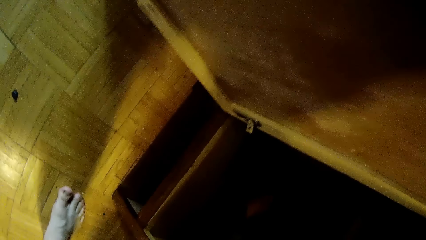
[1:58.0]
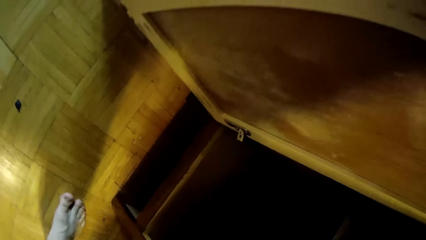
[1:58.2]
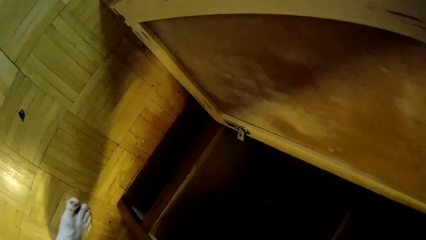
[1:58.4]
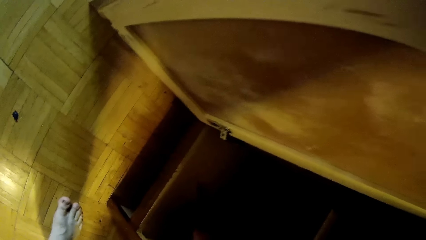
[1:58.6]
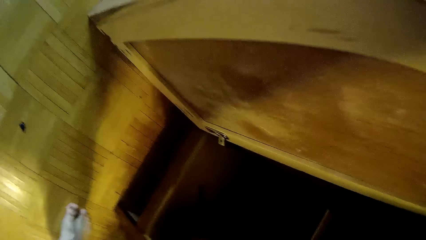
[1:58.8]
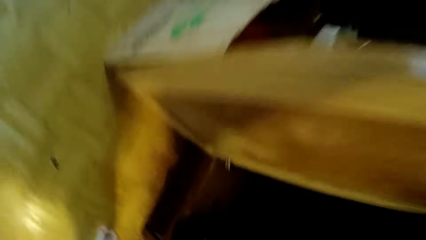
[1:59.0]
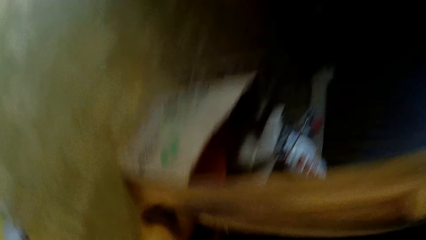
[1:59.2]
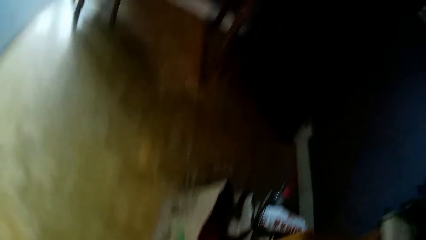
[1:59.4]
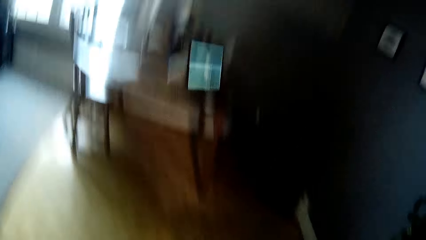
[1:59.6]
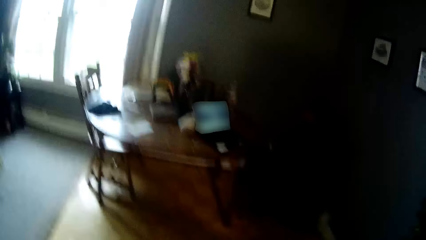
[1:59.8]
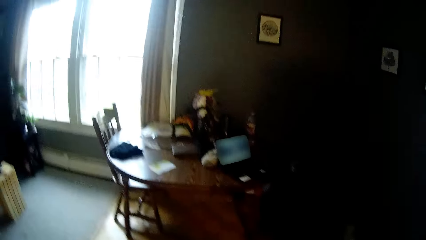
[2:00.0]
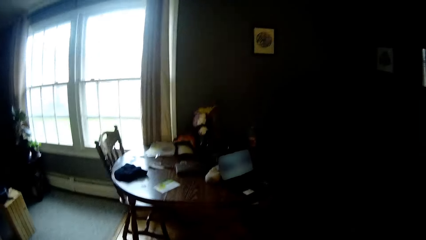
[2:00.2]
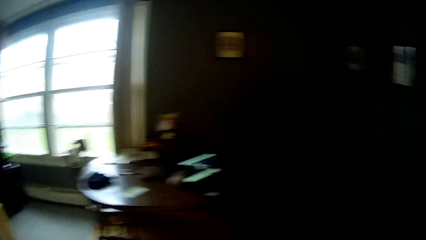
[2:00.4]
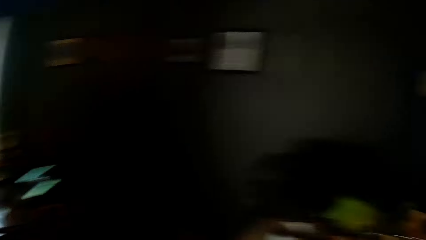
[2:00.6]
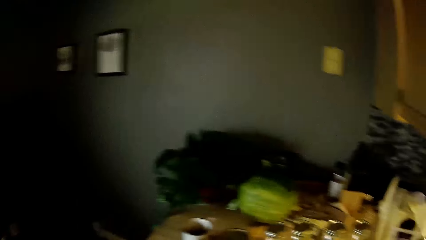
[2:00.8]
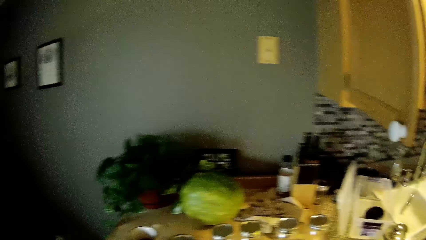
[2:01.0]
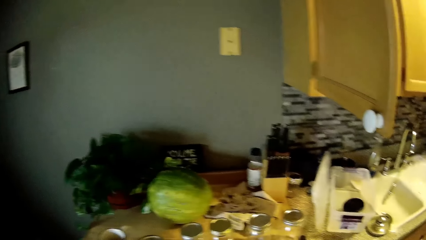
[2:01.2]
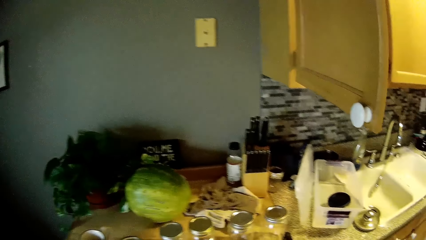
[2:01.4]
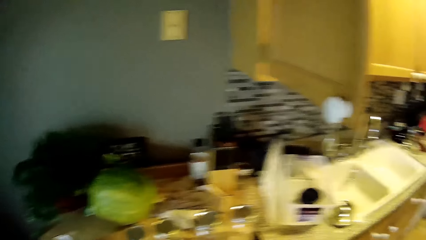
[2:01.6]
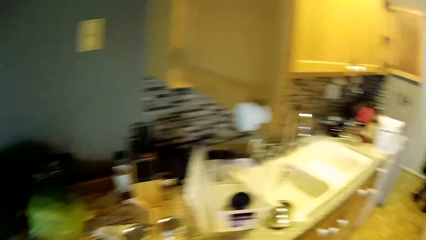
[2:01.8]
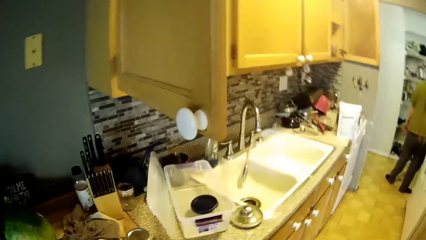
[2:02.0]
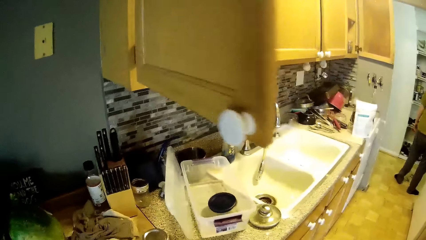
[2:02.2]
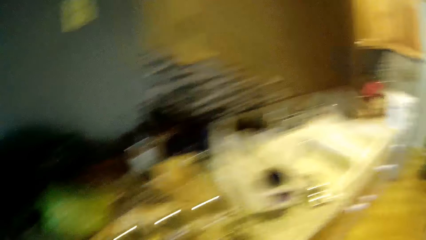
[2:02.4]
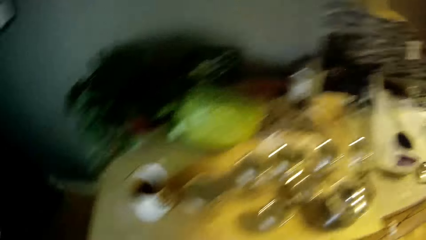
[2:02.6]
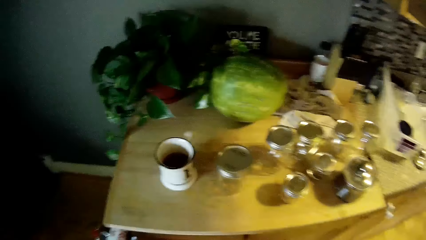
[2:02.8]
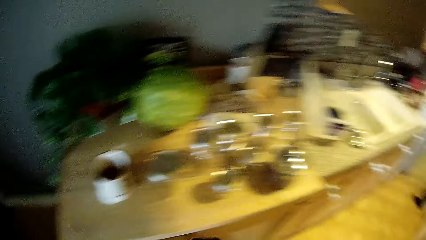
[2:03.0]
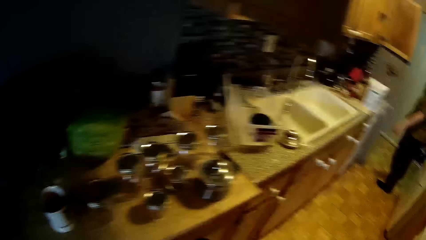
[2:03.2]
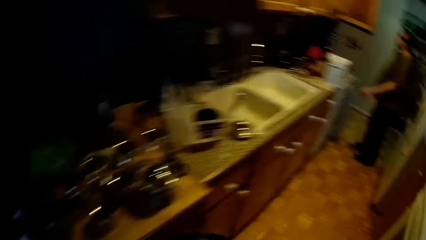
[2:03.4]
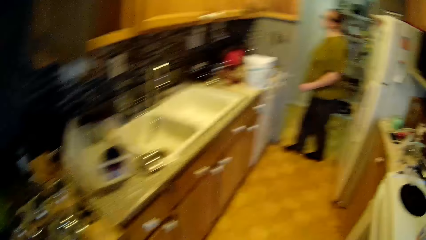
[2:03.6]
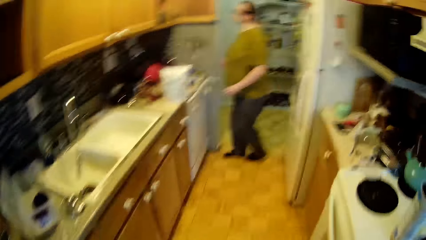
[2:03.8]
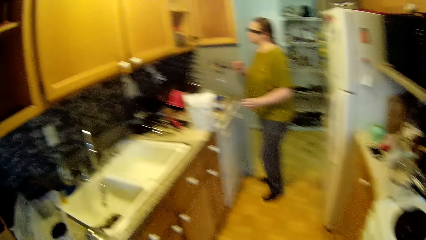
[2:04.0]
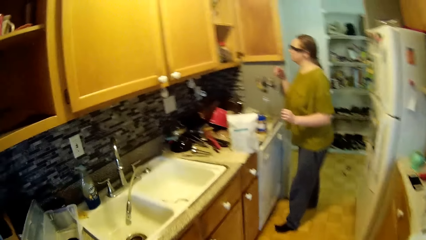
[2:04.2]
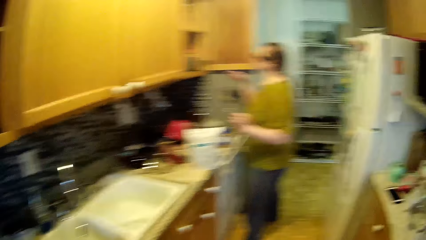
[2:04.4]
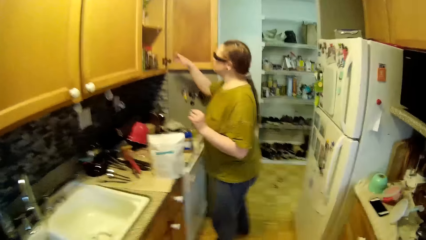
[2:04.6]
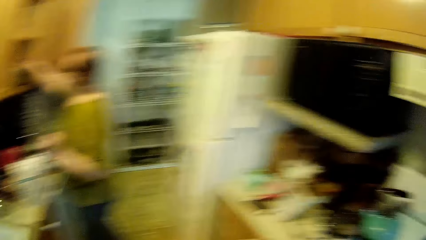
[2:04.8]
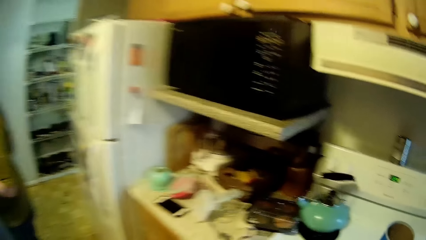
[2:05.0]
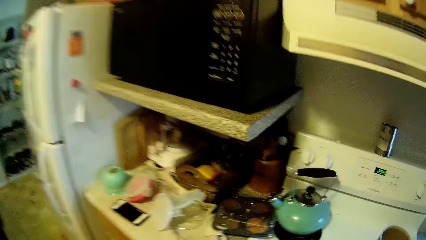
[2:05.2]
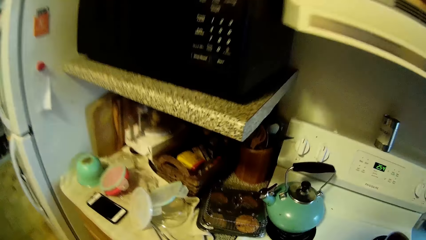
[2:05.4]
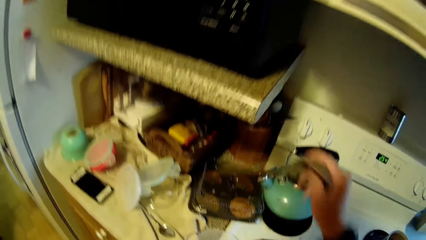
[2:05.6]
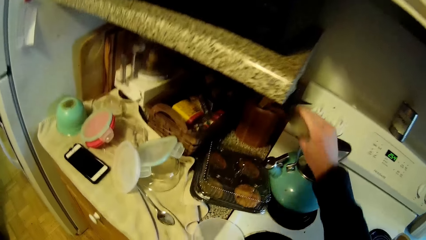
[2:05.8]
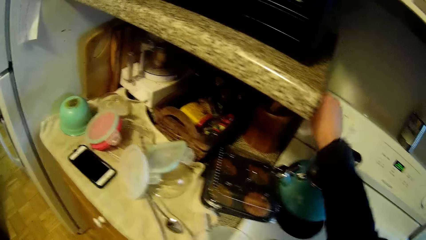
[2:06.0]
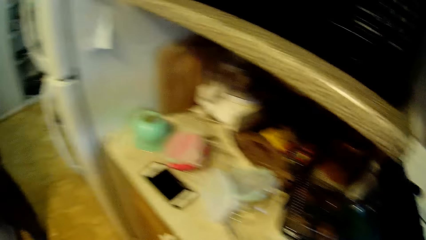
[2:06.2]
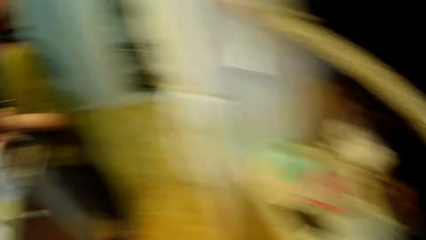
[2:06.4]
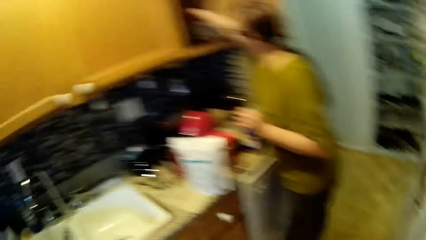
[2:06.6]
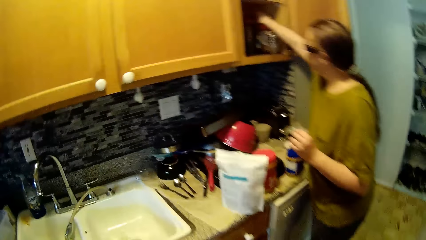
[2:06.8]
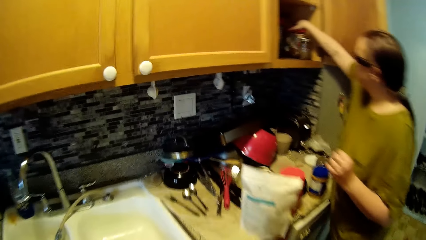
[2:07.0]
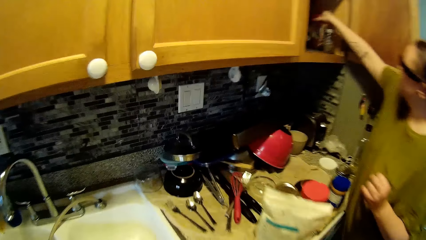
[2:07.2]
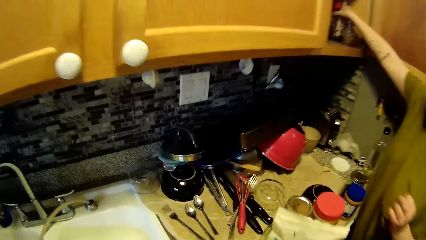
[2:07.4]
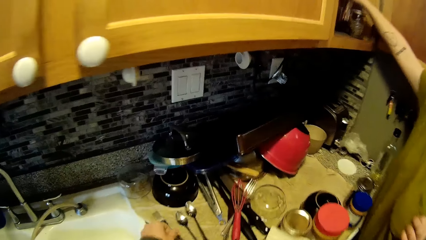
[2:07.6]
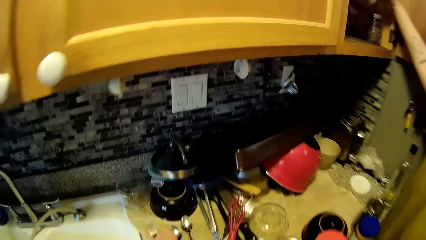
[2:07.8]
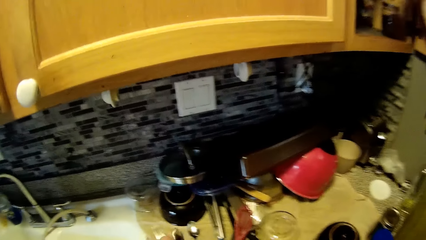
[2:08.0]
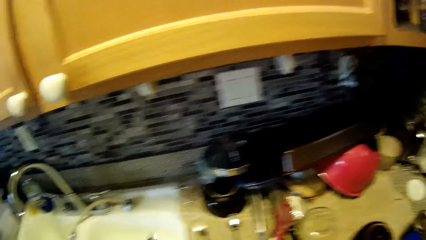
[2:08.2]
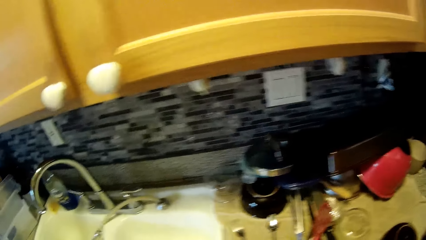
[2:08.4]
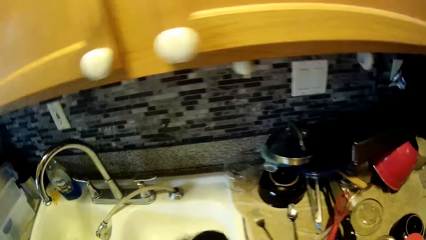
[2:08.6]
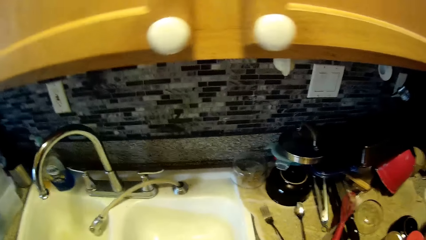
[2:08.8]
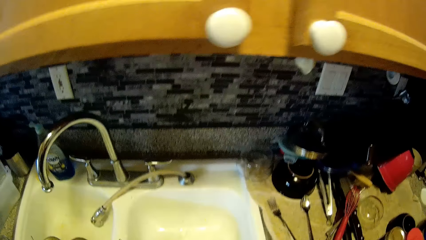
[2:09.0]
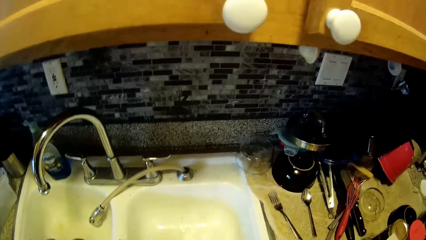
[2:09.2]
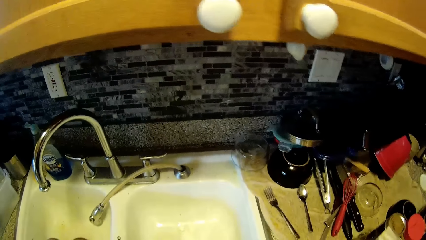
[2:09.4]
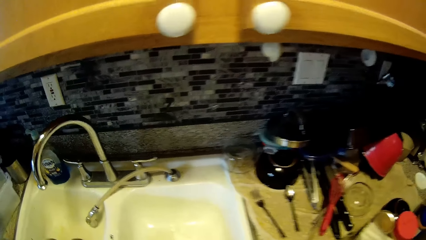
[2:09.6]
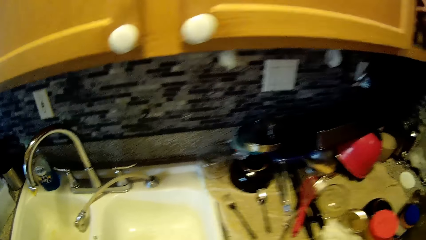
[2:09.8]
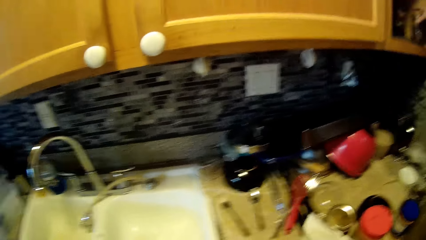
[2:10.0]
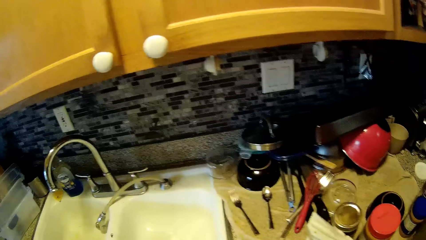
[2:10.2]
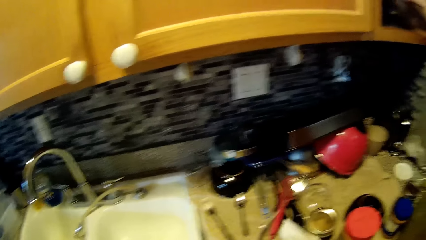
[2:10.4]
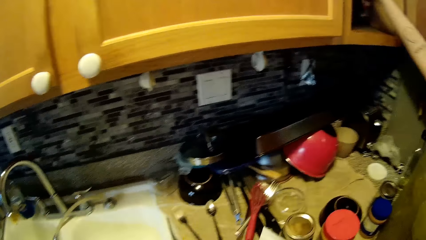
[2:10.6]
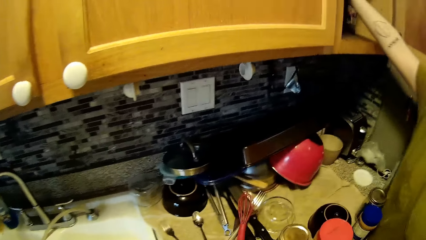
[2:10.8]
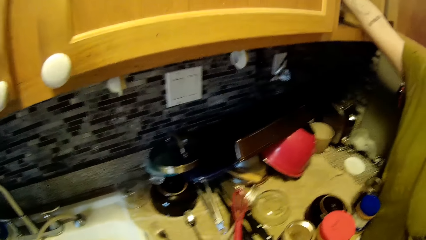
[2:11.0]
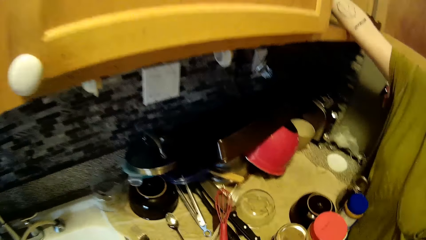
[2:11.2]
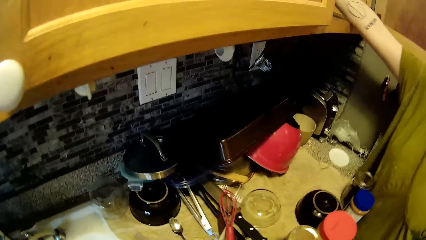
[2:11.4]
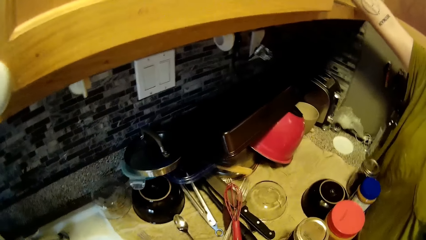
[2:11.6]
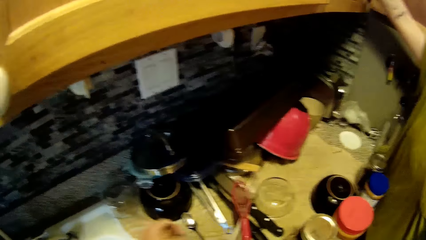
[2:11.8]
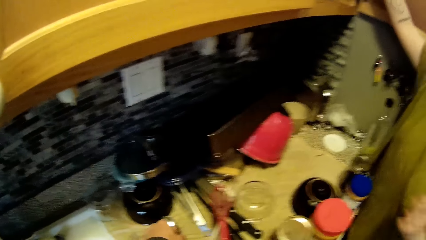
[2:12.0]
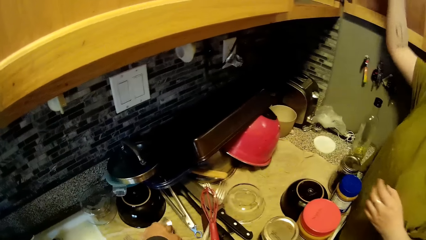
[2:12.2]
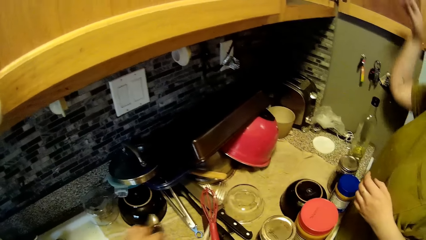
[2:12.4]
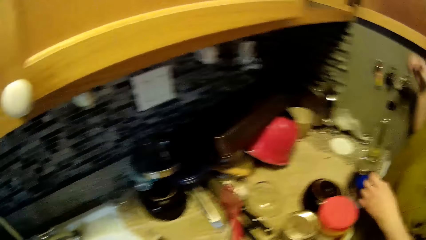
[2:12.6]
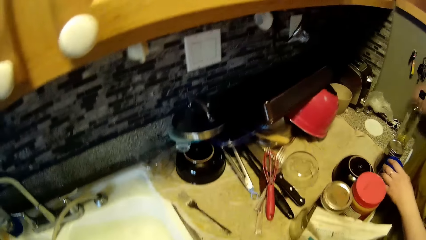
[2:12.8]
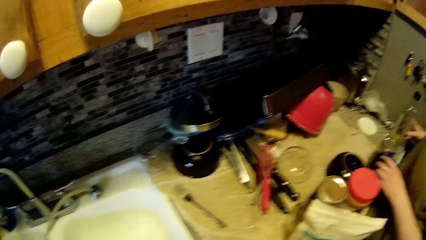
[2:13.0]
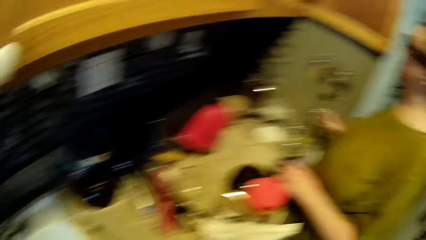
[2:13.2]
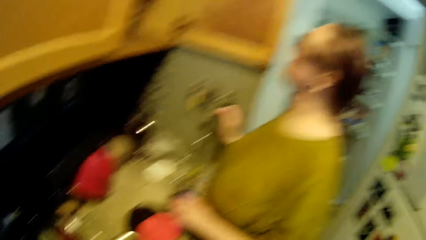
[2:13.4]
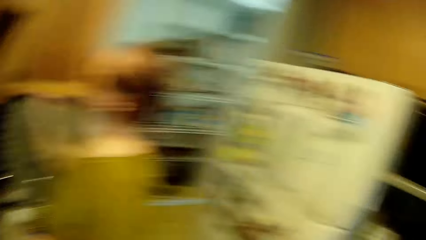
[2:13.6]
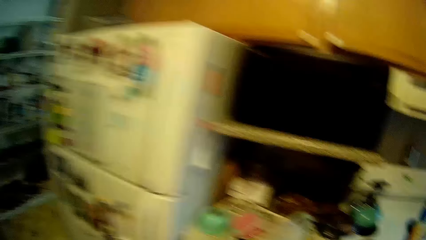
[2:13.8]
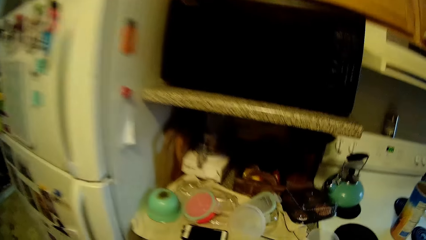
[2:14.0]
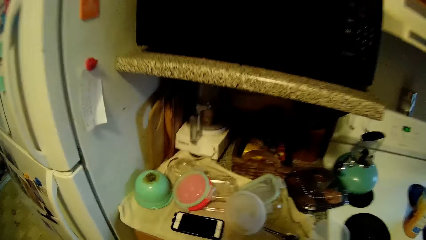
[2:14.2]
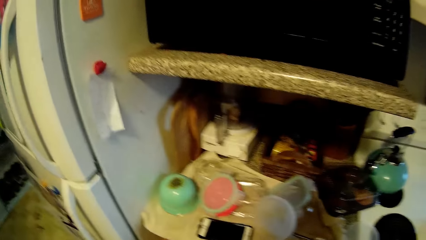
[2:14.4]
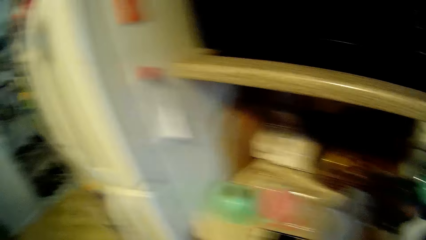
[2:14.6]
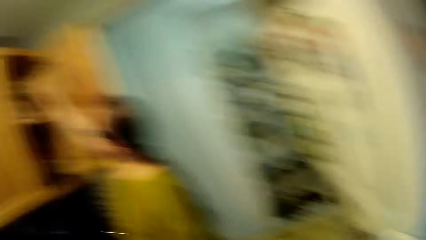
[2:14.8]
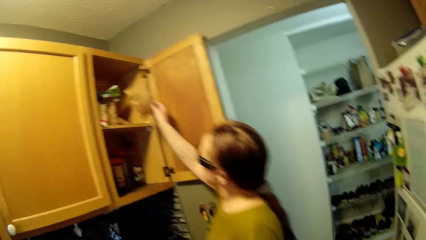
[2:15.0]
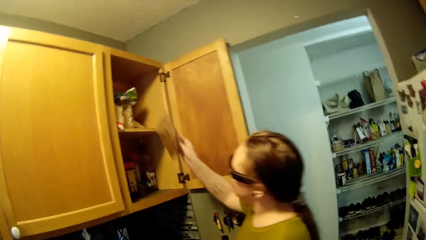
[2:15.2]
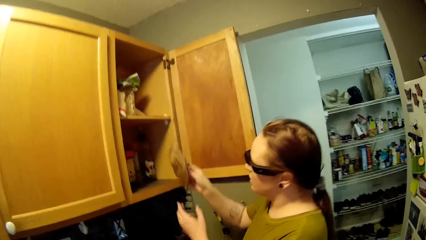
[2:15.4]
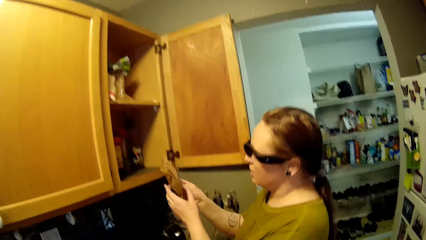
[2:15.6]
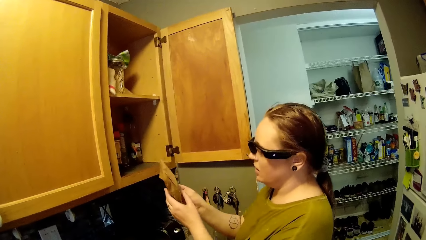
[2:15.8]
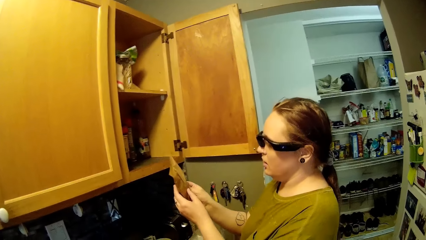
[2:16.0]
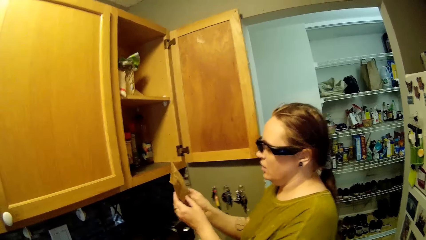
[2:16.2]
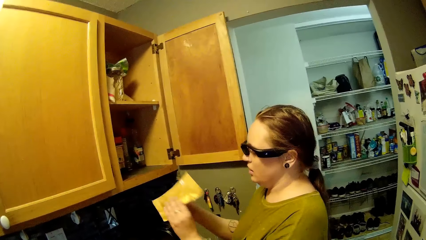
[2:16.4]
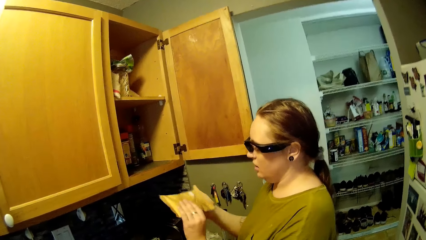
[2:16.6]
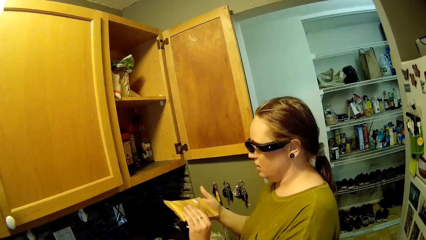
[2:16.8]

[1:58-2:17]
The camera wearer interacts with the woman. He looks around. He drops the spoon in the rack with his right hand. The woman picks up a jar of coffee from the cupboard. The camera wearer picks up a spoon from the counter top with his left hand. He picks up the spoon from the counter top with his left hand again. He interacts with the woman. He looks around. The woman picks up an envelope from the cupboard with her left hand.
